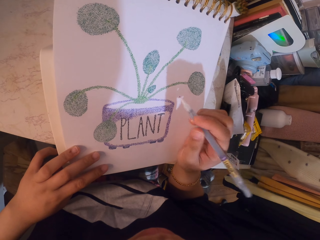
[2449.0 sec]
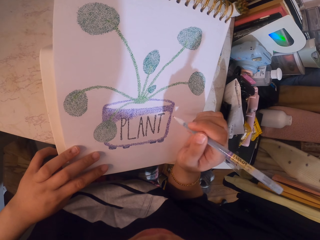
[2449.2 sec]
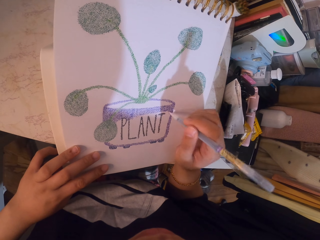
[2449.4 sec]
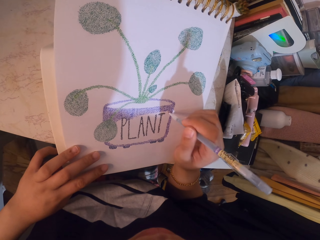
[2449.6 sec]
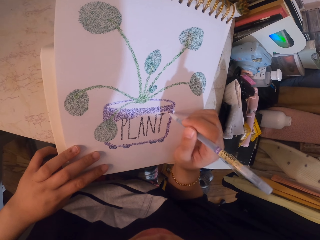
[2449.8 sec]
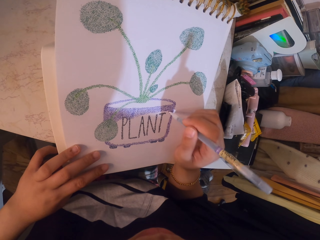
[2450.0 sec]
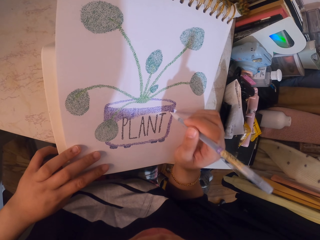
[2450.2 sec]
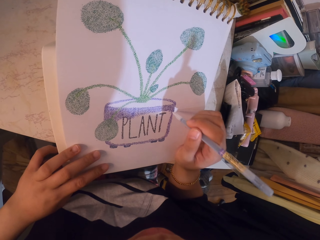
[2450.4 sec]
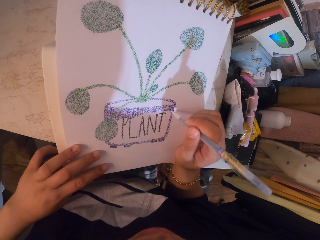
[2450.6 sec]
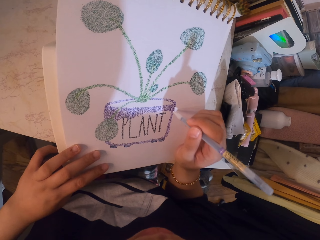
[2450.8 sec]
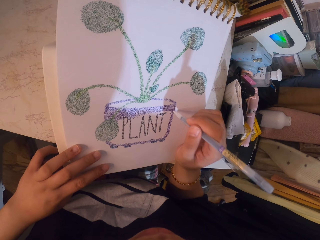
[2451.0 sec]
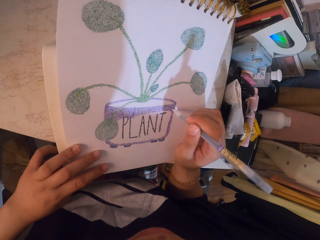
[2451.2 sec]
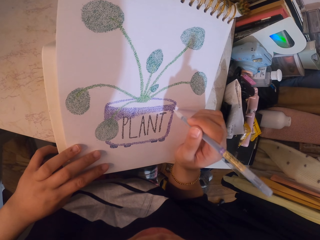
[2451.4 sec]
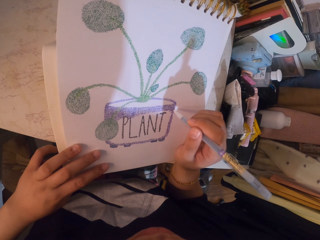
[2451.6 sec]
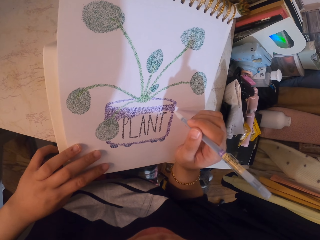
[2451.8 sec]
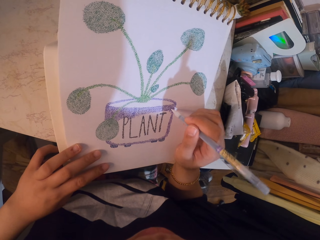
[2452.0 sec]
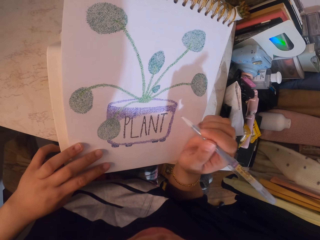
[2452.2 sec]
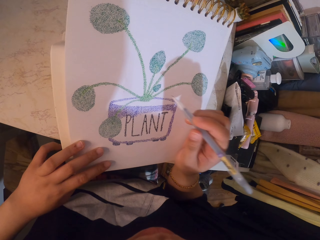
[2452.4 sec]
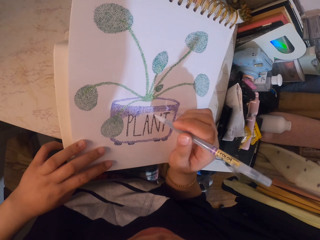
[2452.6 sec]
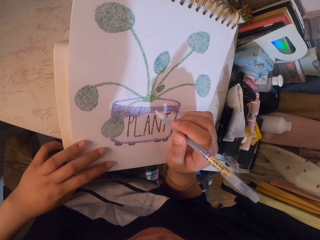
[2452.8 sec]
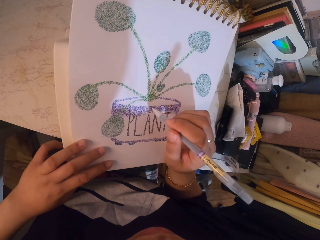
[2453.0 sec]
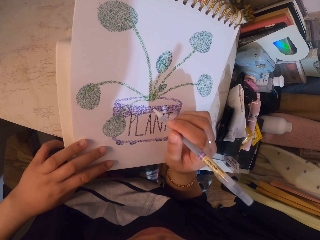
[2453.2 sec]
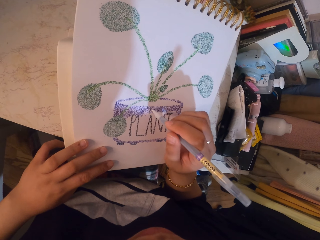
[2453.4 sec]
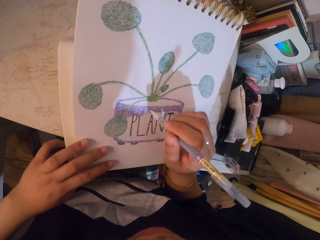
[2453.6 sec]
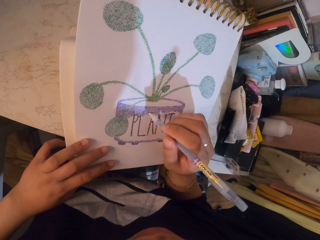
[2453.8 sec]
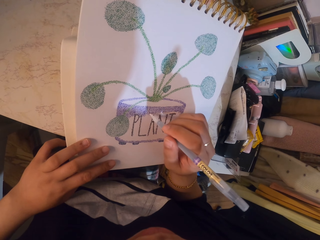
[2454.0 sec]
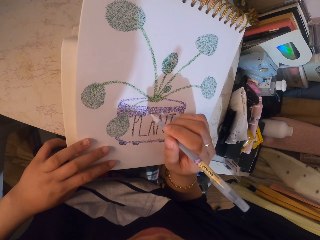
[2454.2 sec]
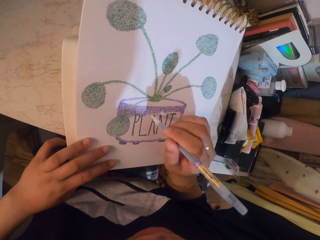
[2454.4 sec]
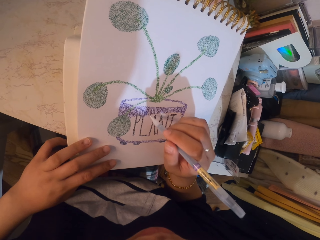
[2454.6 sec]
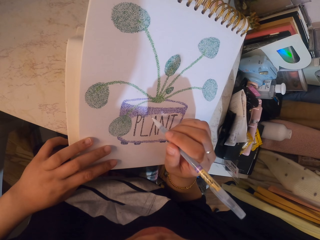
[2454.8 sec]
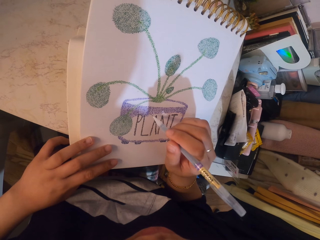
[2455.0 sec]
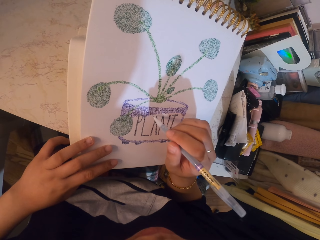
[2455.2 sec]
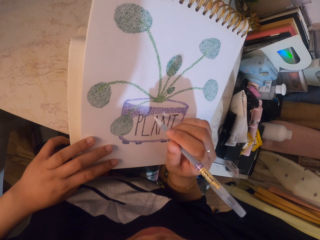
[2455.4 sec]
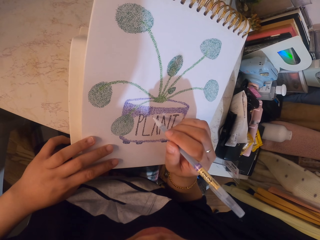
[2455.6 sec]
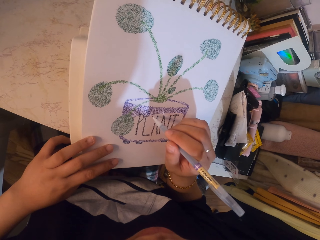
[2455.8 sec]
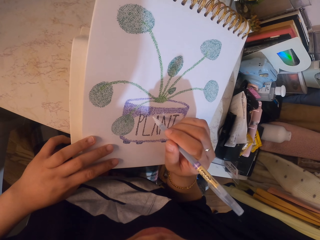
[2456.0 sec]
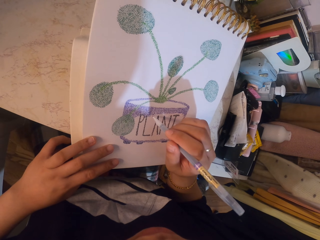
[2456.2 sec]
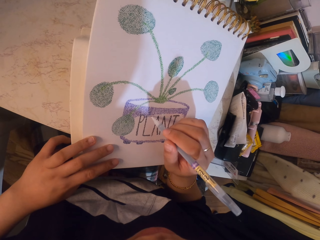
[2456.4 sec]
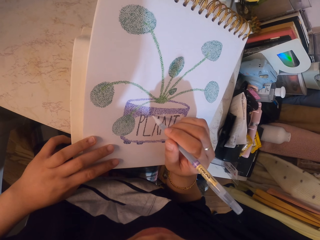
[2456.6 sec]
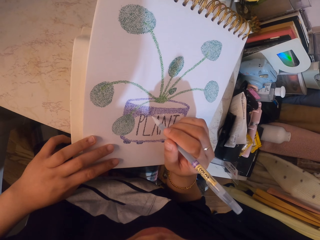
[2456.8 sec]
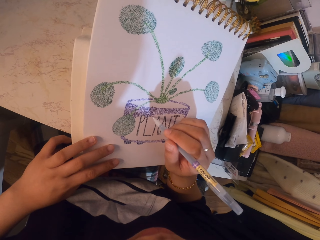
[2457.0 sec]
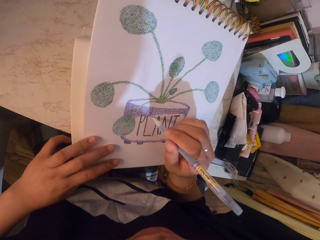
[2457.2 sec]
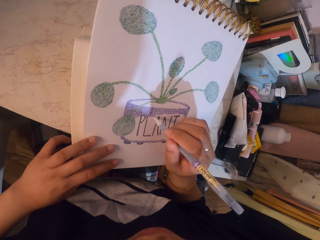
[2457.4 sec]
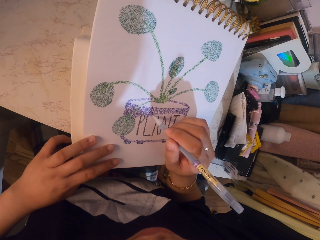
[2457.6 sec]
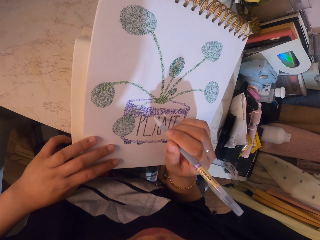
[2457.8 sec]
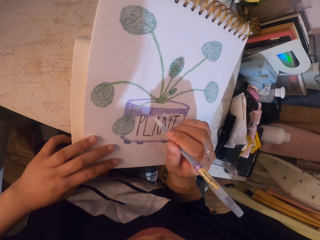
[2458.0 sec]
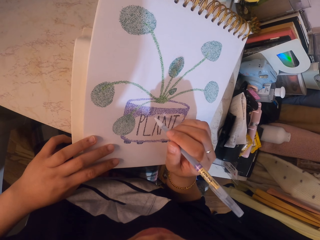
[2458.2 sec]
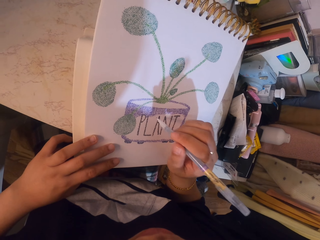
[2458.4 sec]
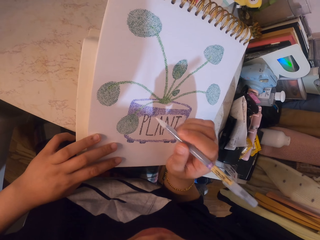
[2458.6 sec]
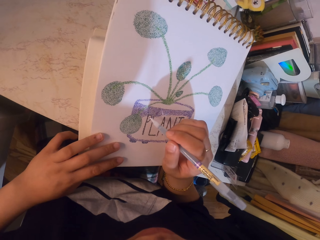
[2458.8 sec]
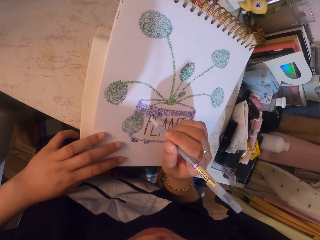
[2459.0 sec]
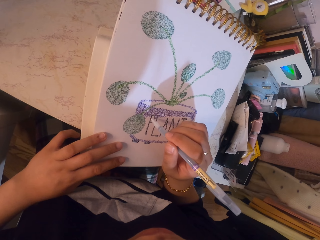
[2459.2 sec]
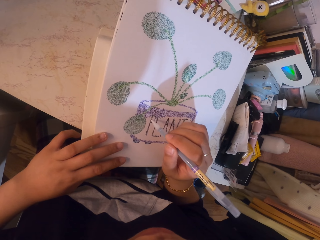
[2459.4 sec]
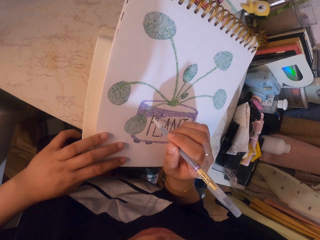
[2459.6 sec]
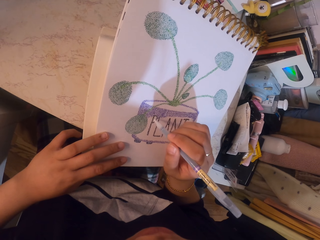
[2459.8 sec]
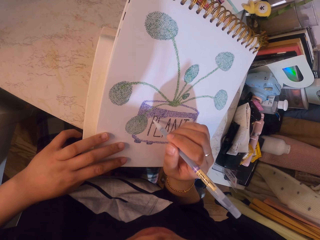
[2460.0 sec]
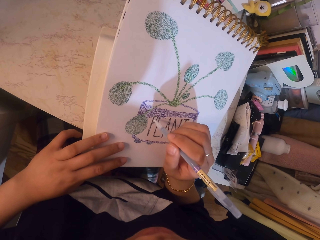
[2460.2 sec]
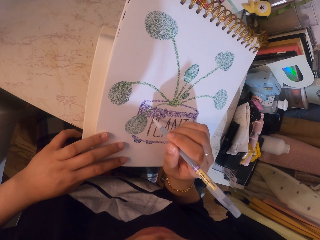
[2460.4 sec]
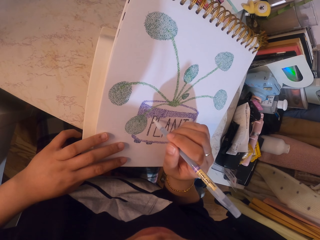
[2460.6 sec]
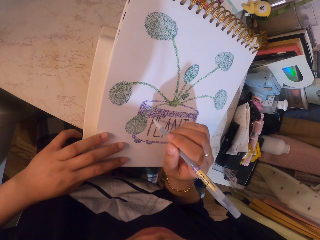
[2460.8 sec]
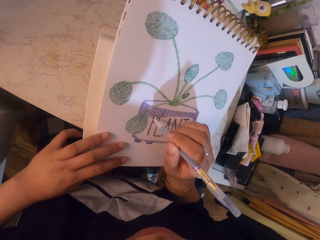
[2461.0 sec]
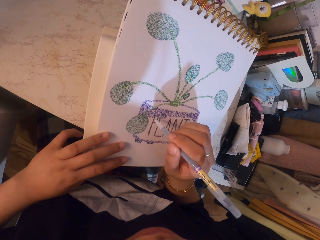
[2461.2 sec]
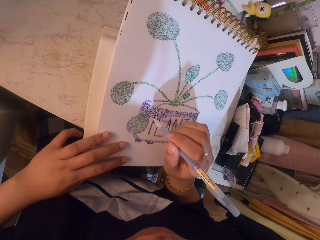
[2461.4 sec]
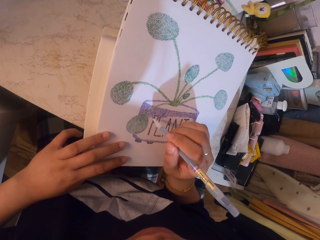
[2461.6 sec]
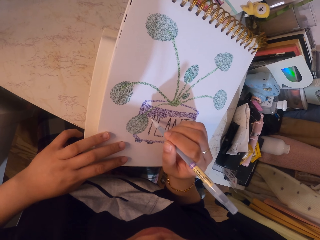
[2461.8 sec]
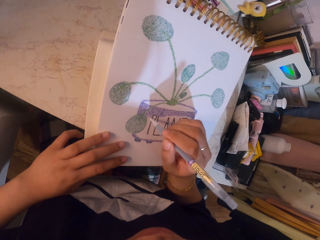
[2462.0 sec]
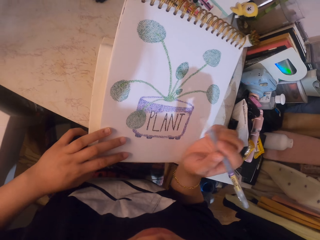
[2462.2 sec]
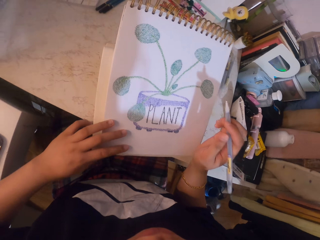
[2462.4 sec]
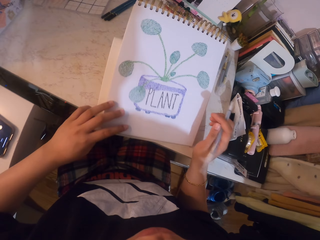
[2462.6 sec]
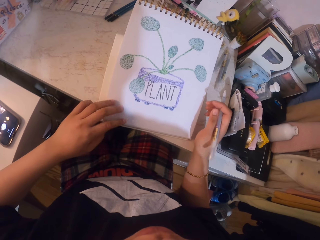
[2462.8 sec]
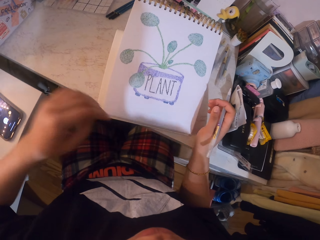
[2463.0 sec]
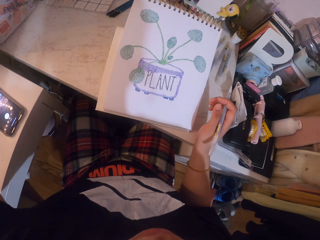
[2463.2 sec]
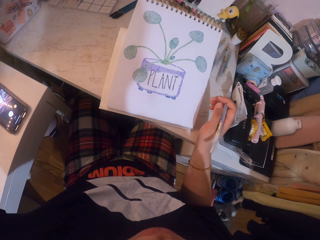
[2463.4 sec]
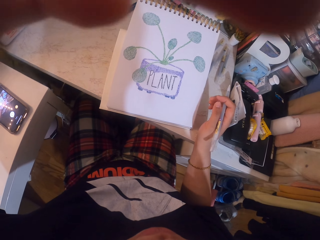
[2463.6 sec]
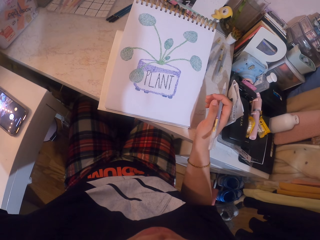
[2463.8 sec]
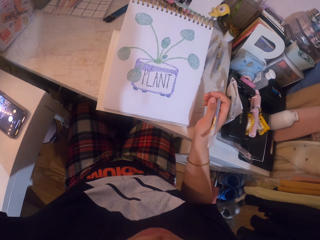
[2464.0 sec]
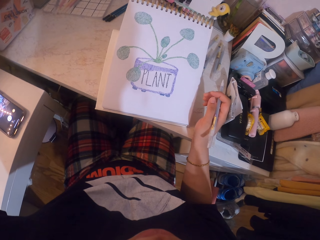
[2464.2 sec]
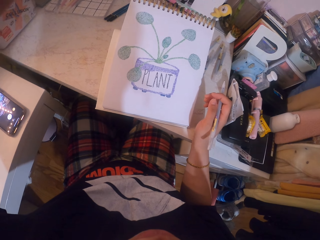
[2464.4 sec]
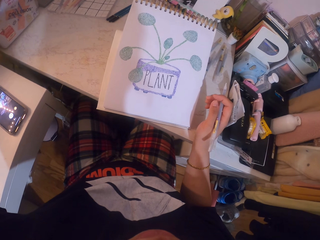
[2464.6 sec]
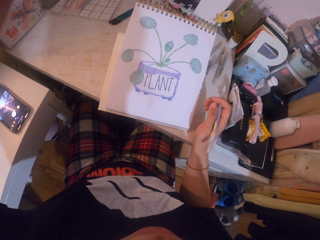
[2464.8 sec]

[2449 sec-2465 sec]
The camera wearer stares at the sketchbook.
